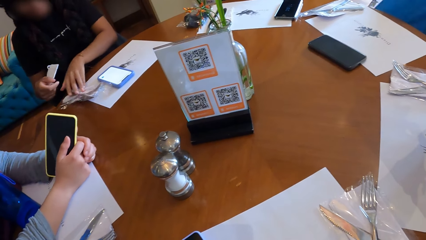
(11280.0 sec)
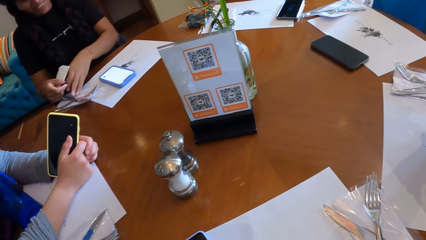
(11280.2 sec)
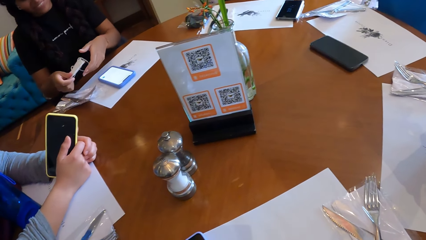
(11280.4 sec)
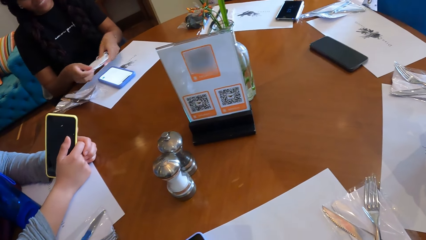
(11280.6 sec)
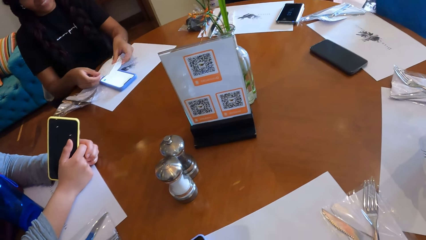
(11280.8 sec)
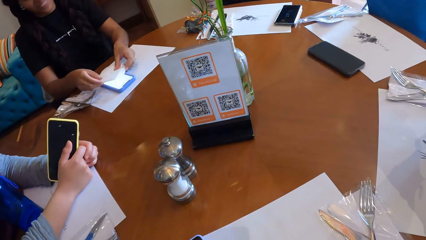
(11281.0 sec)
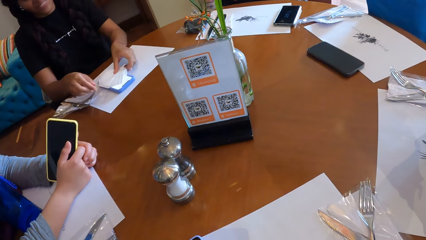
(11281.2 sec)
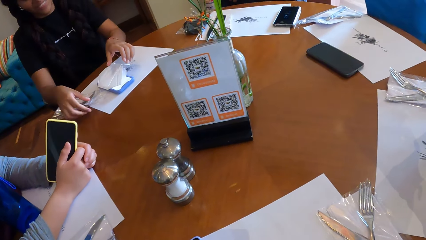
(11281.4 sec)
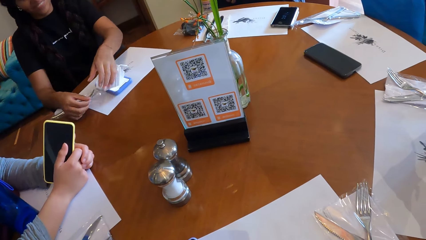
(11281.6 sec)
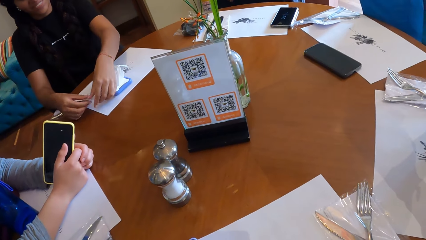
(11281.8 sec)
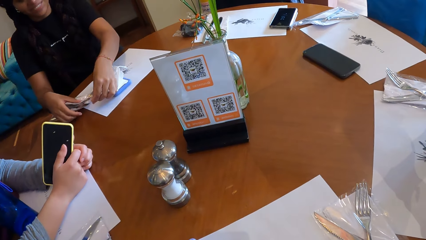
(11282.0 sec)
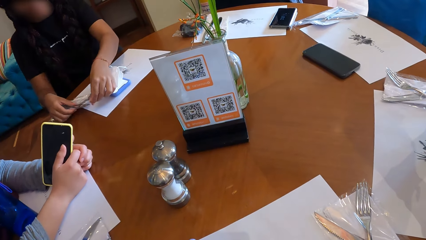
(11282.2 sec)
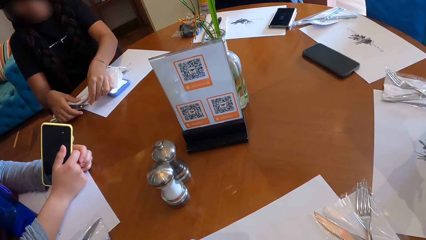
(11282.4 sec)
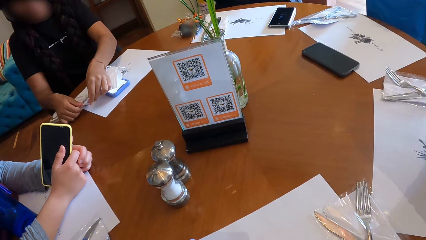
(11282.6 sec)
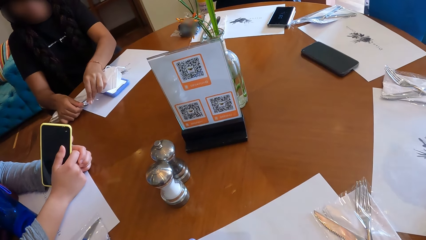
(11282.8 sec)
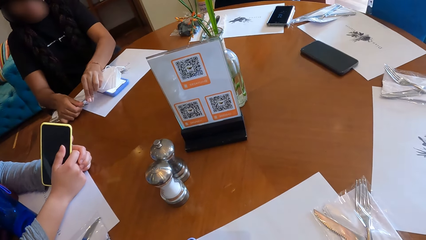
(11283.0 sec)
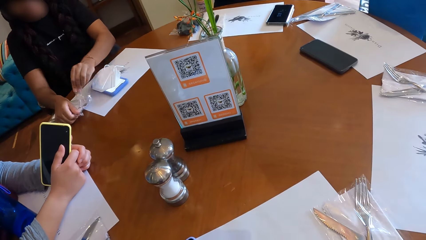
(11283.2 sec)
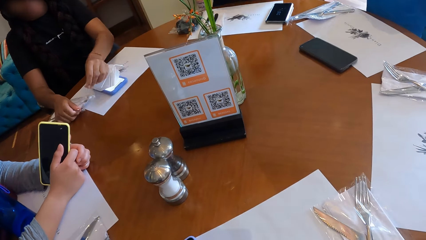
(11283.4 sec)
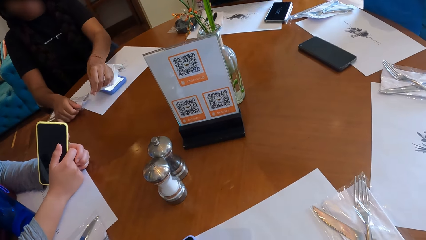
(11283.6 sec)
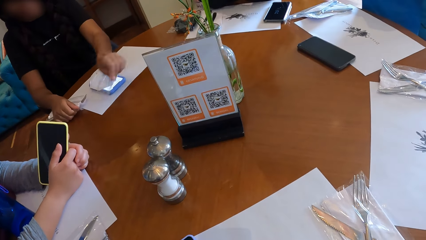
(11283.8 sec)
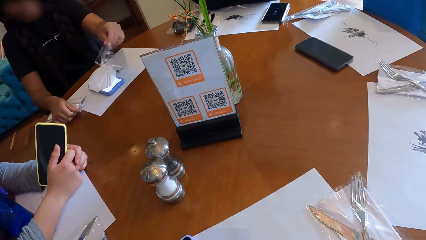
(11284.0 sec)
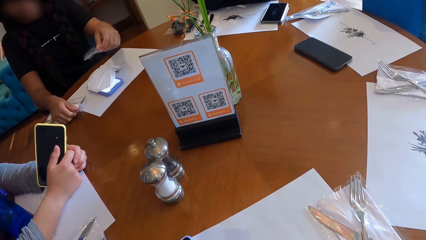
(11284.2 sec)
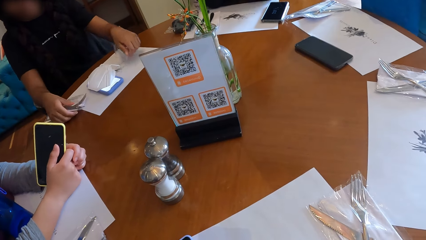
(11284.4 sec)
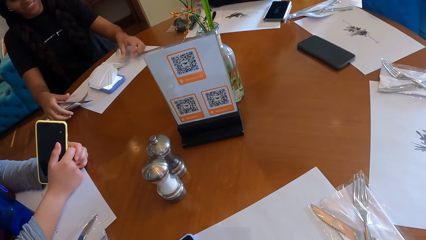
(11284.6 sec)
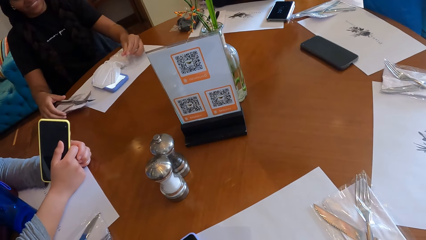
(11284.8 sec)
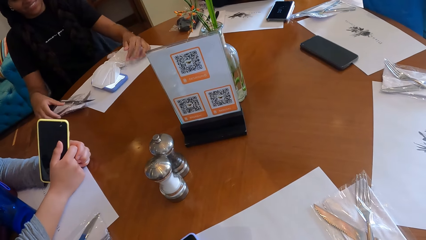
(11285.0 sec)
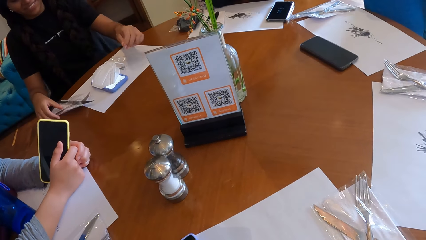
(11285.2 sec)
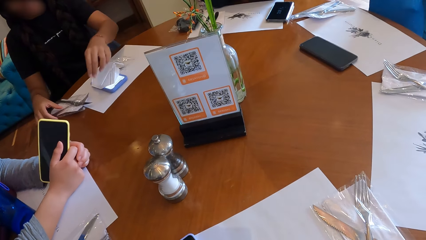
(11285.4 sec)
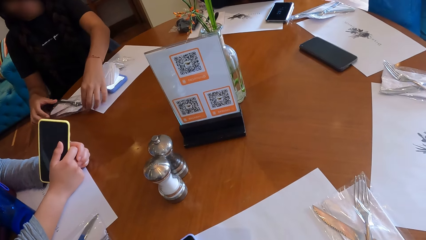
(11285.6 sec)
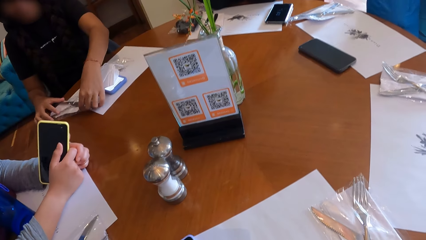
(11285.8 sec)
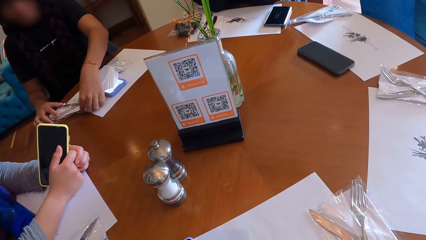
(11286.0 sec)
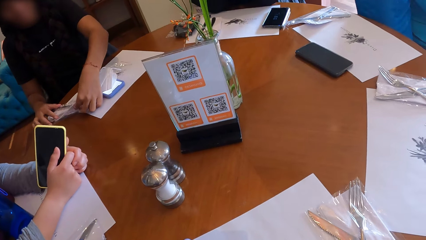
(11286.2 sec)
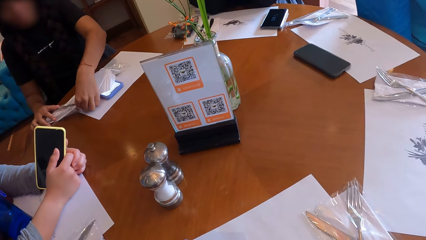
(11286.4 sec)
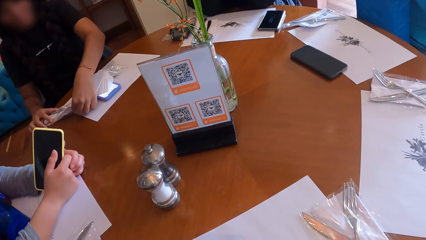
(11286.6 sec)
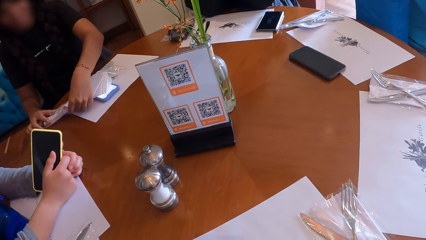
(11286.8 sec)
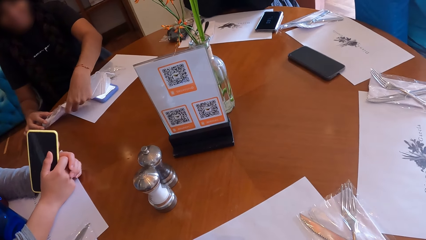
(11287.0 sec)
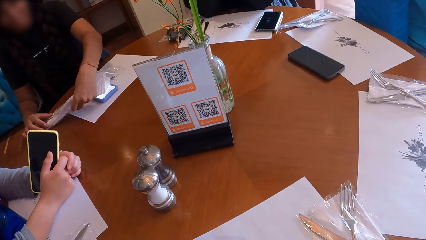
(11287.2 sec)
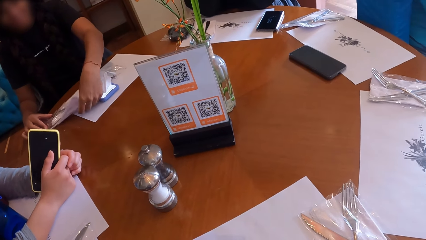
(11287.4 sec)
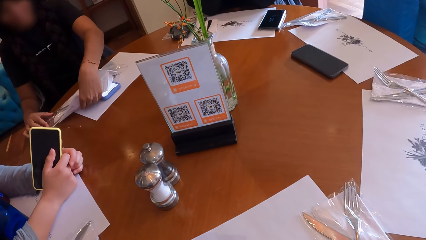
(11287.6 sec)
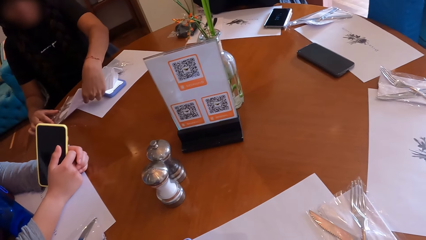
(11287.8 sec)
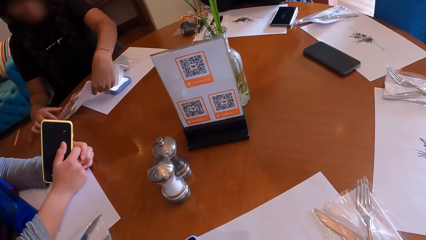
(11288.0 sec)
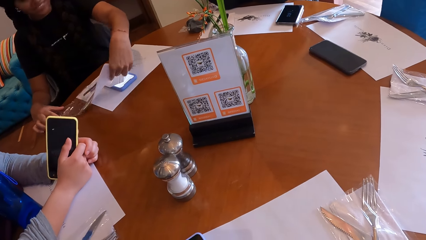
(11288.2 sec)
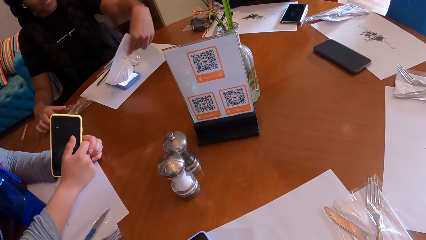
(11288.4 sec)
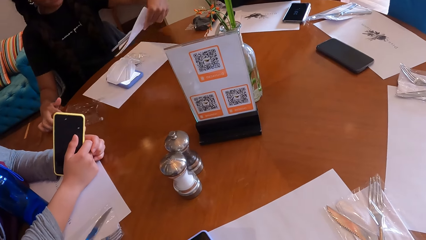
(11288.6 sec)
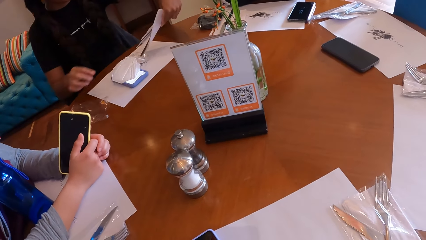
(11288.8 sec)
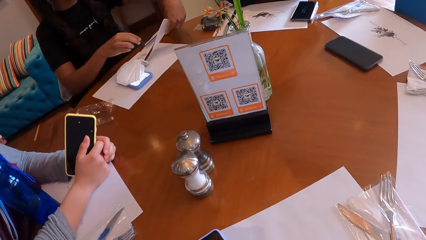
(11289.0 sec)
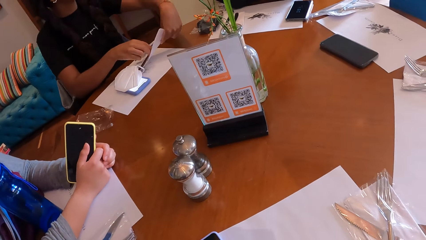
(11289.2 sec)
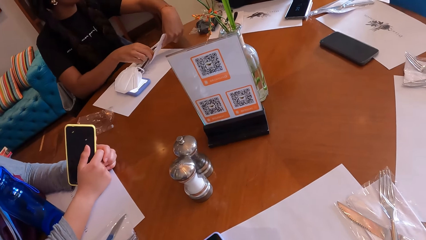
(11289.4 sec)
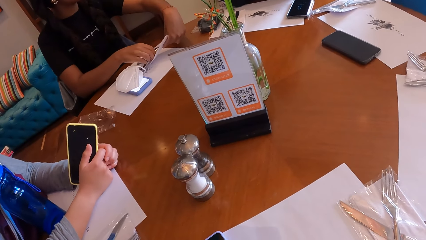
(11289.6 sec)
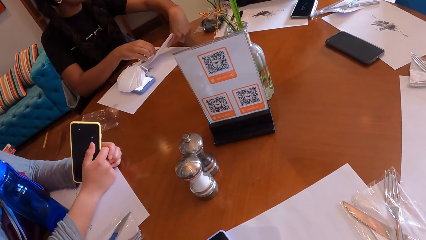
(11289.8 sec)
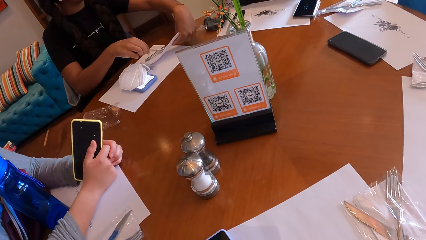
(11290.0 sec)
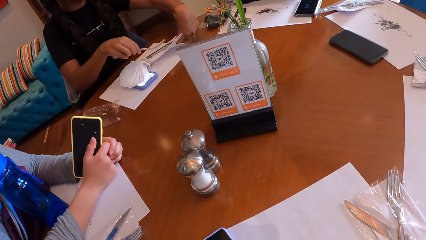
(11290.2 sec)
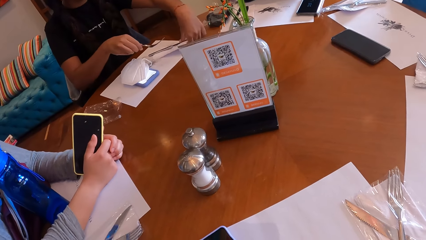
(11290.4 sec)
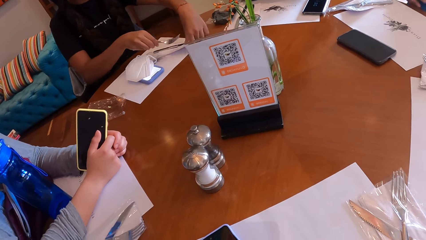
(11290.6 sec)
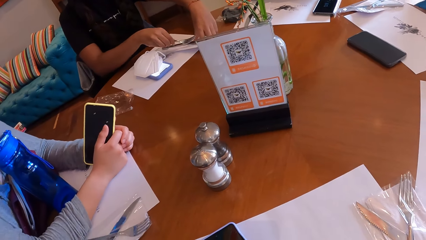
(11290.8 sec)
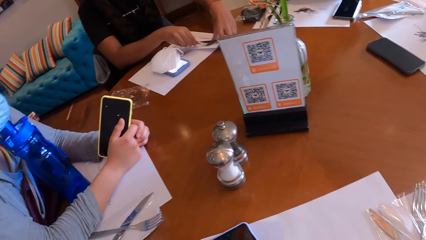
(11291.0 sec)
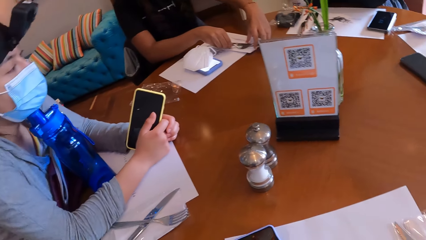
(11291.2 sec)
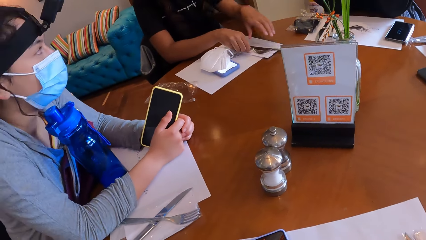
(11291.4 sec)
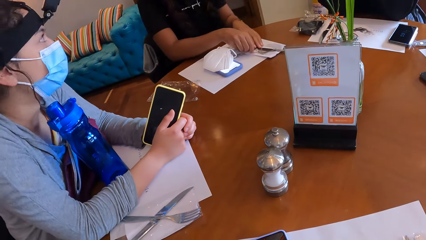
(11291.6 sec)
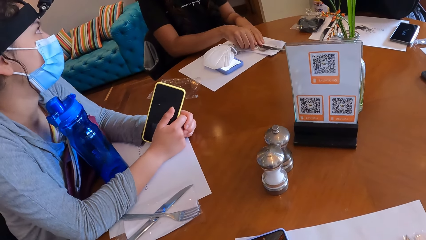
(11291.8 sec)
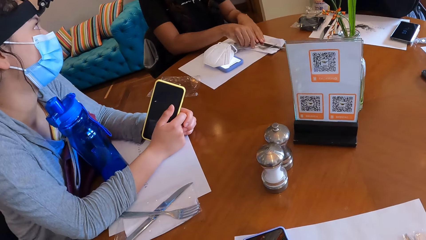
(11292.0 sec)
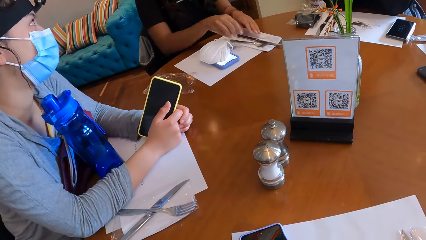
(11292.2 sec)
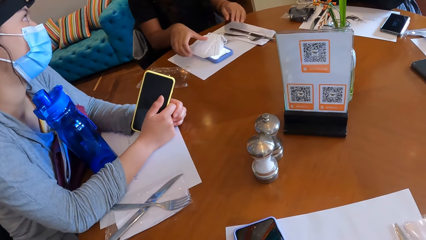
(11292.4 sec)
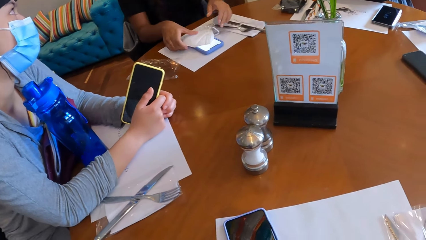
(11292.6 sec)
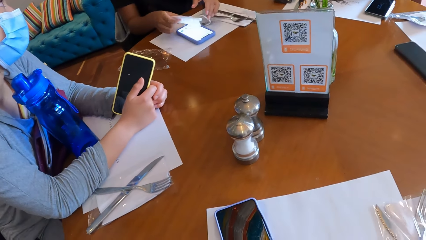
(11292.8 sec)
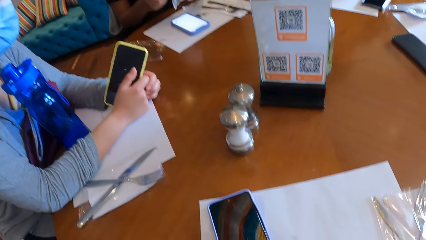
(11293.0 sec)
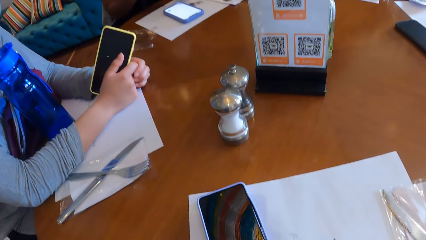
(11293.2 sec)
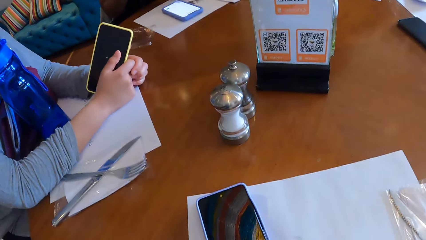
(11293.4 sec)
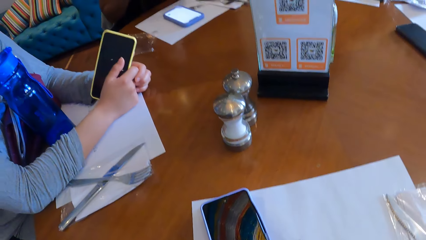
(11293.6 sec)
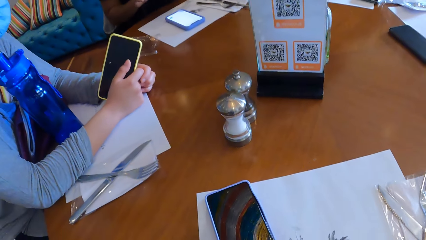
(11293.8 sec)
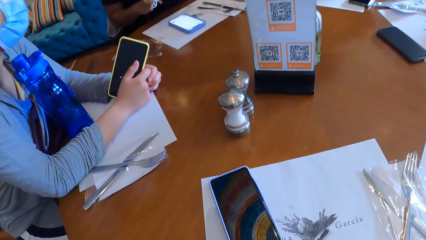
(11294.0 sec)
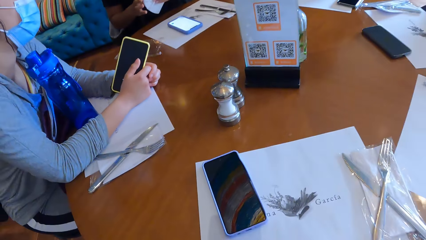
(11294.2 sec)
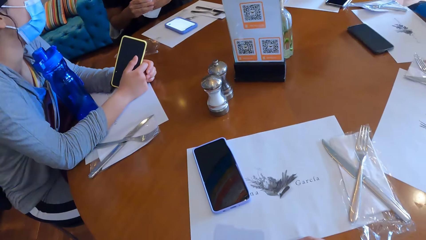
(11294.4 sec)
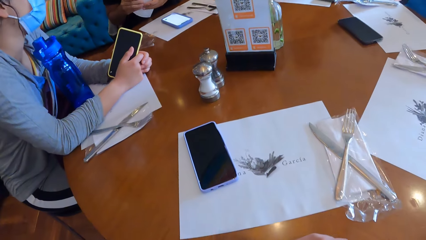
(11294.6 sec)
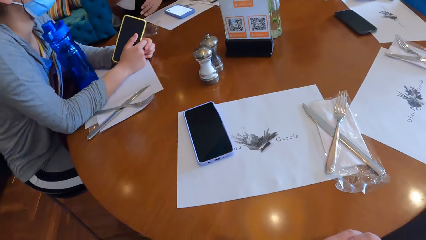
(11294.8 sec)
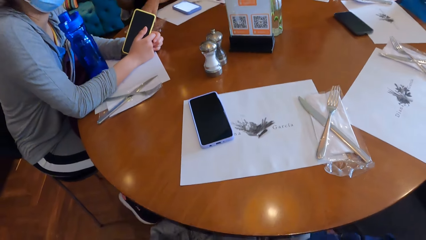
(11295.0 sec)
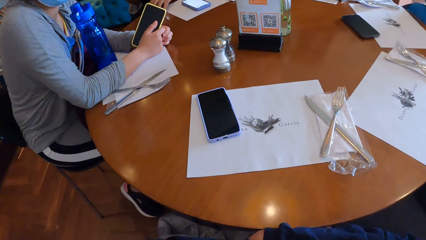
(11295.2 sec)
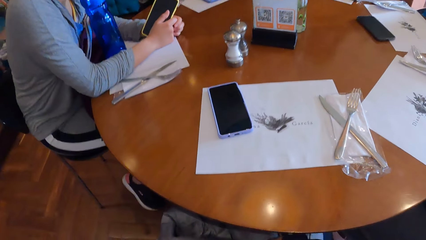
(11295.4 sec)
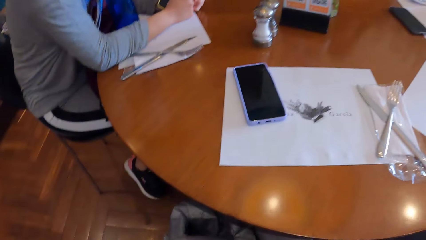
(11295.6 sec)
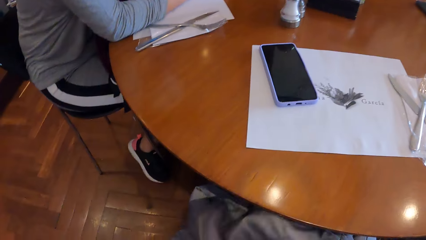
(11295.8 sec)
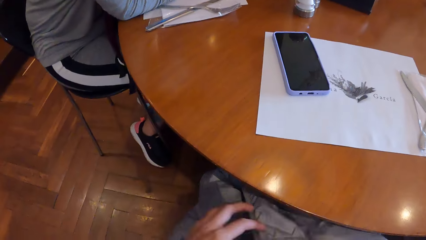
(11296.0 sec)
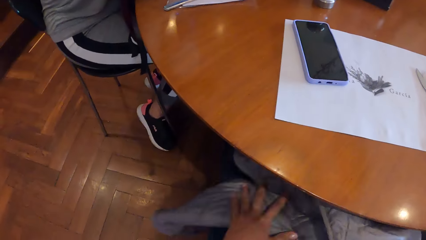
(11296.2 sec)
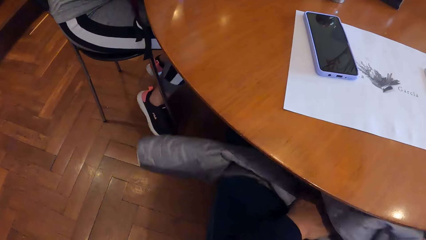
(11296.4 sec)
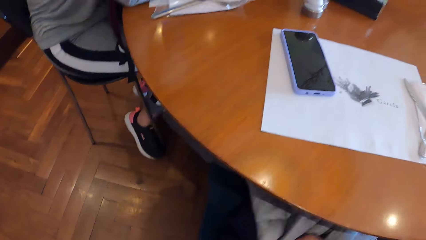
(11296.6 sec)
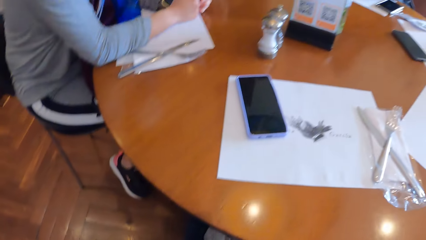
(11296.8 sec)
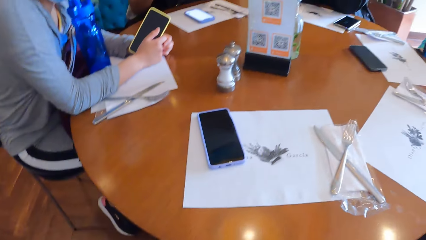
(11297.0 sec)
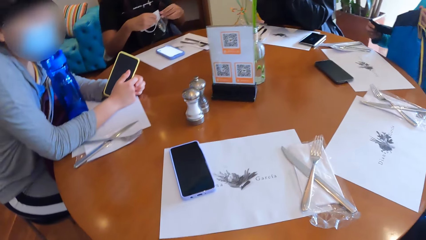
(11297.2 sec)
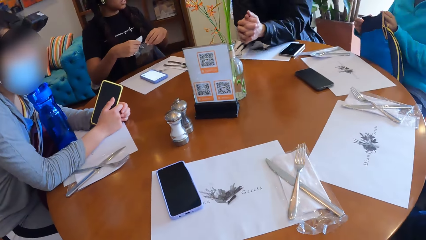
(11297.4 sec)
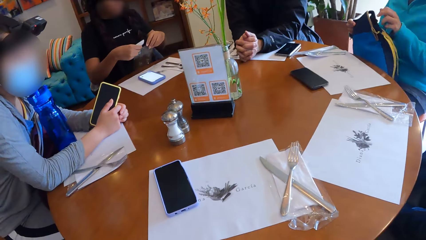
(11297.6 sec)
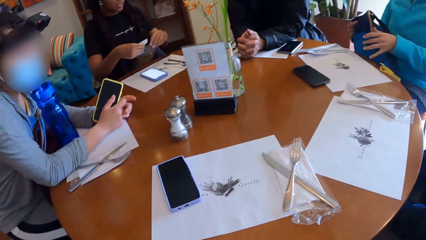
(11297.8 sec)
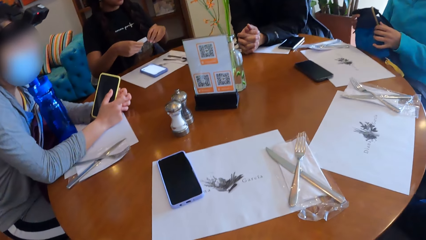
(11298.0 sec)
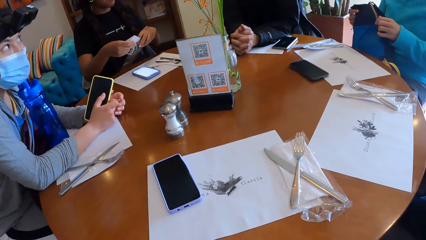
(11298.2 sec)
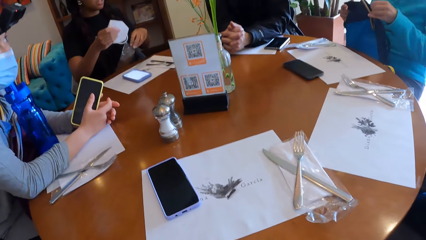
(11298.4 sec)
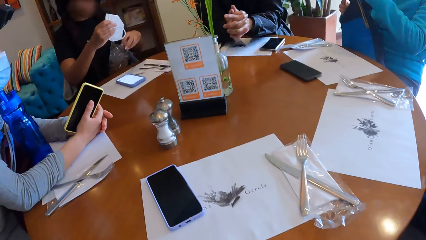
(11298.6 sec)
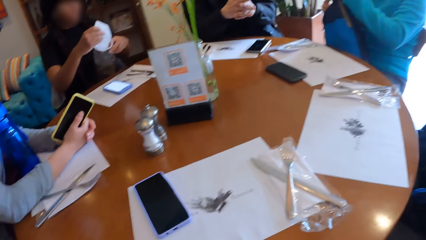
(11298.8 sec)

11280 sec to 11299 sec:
The woman moves a nylon sachet on the table with her left hand. Another woman places the nose mask on the phone using both hands. The first woman opens the nylon sachet with her left hand. A third woman arranges the cutlery sets from the nylon sachet on a table mat with both hands. The first woman picks up the face mask on the phone using her right hand, and picks up the nylon sachet from the table with her left hand. The camera wearer adjusts a jacket under the table. They look around the restaurant table.
